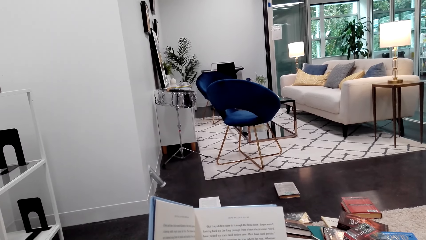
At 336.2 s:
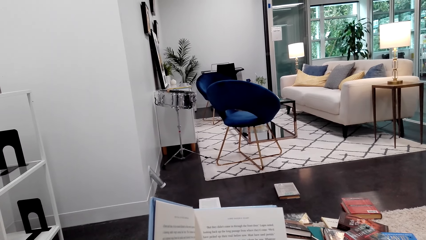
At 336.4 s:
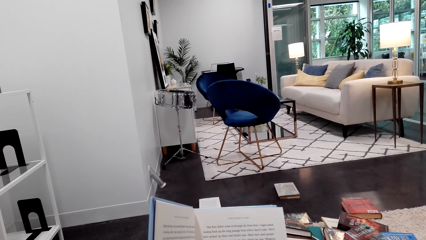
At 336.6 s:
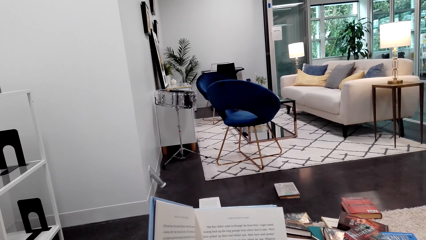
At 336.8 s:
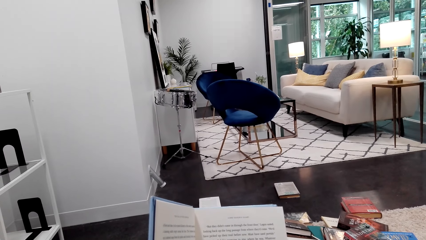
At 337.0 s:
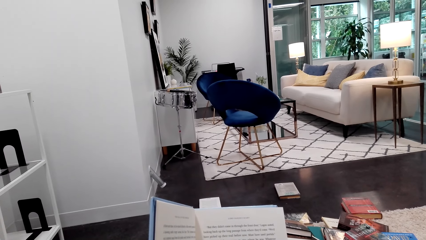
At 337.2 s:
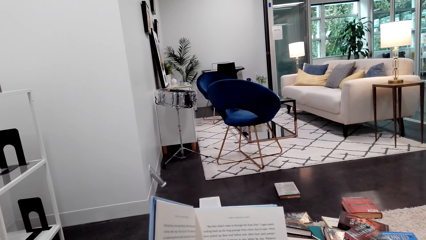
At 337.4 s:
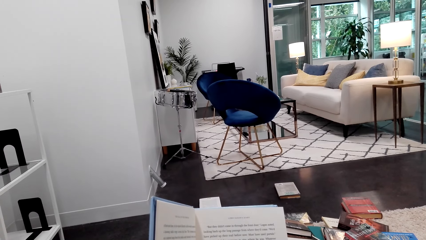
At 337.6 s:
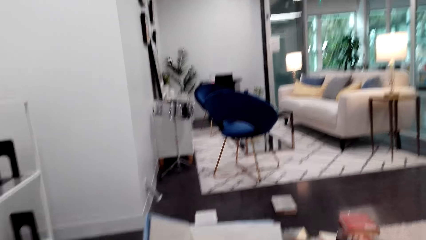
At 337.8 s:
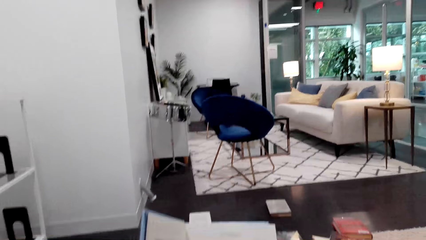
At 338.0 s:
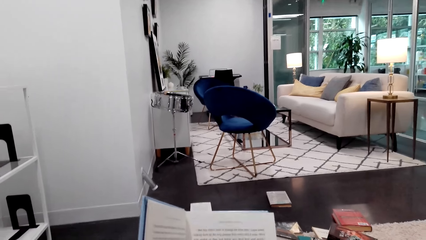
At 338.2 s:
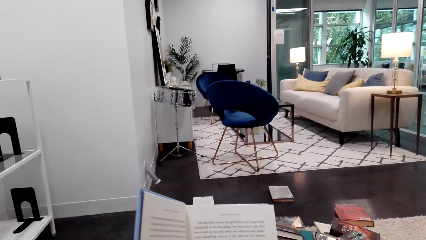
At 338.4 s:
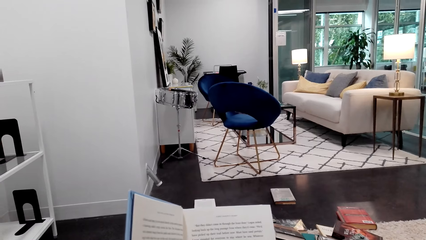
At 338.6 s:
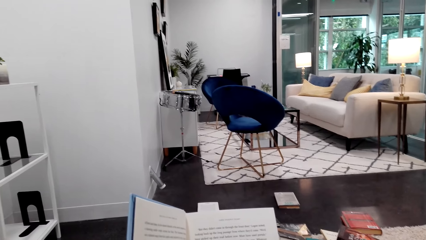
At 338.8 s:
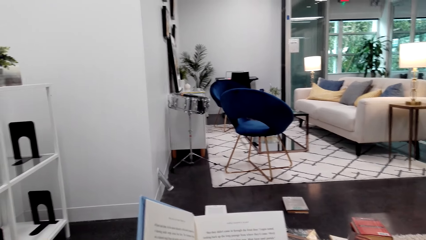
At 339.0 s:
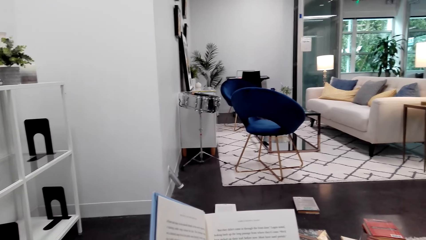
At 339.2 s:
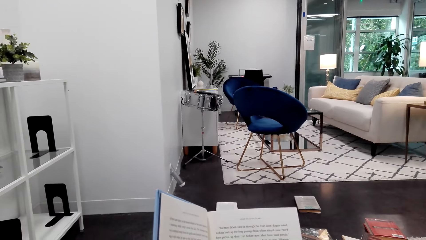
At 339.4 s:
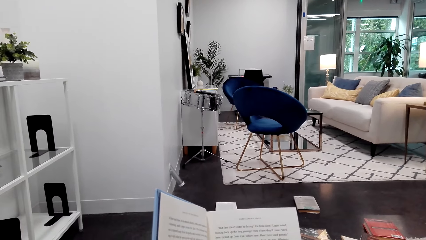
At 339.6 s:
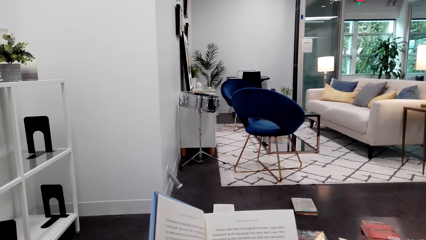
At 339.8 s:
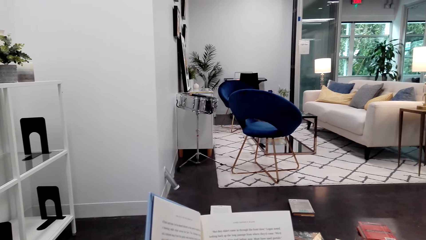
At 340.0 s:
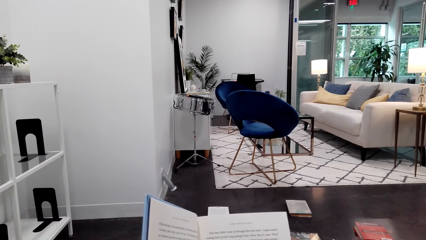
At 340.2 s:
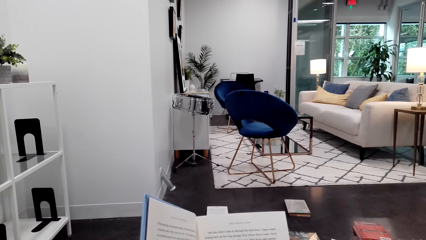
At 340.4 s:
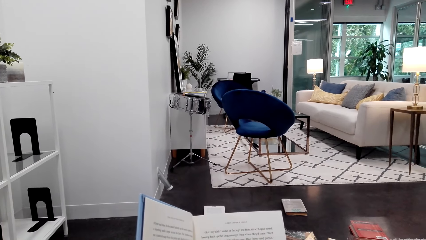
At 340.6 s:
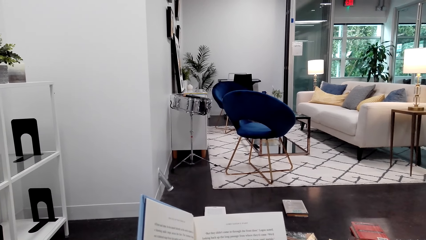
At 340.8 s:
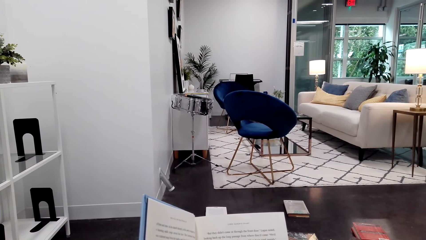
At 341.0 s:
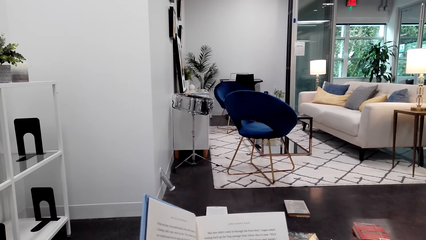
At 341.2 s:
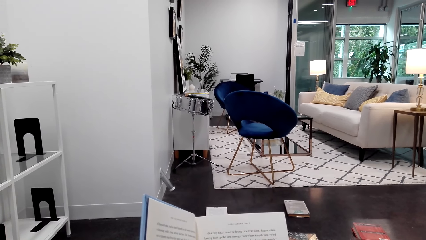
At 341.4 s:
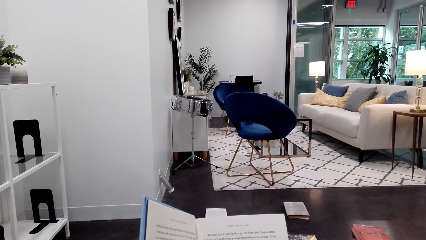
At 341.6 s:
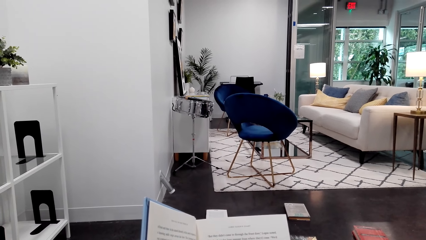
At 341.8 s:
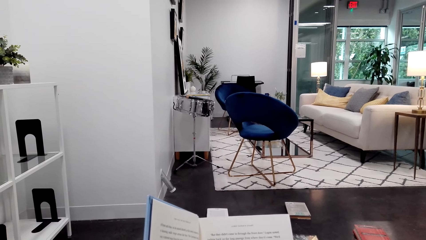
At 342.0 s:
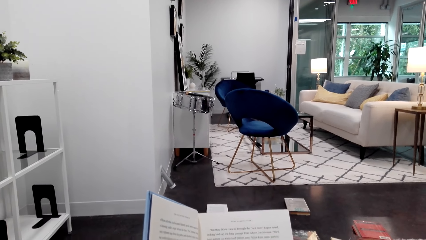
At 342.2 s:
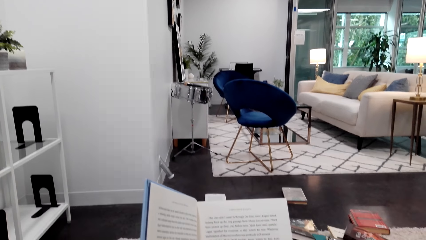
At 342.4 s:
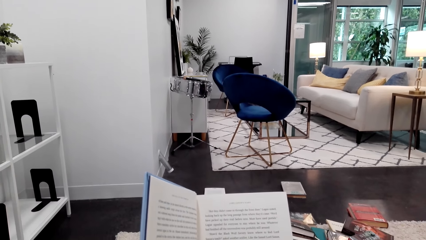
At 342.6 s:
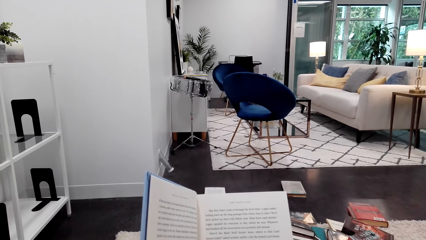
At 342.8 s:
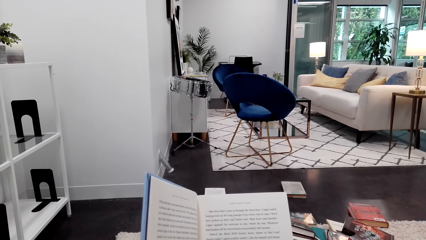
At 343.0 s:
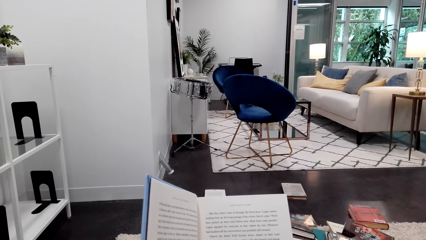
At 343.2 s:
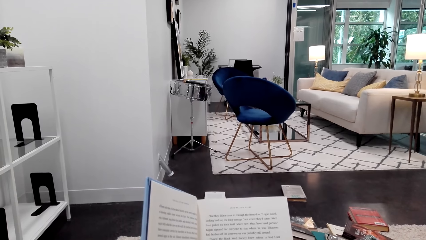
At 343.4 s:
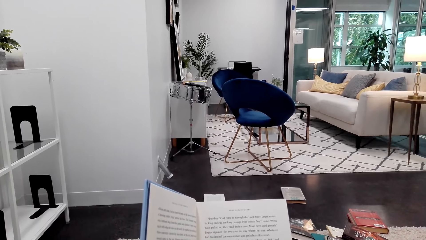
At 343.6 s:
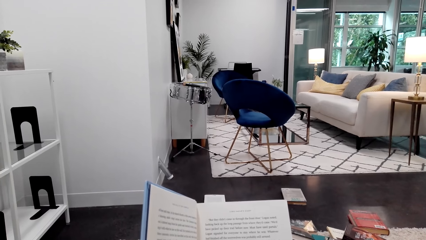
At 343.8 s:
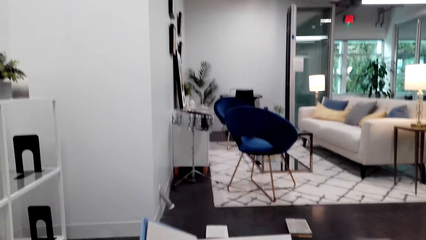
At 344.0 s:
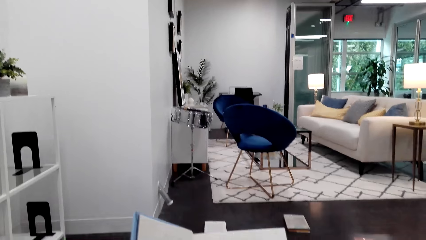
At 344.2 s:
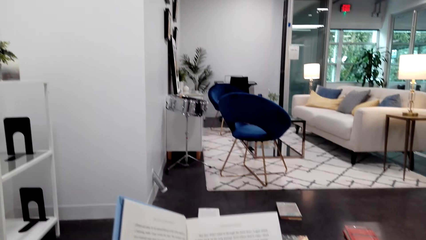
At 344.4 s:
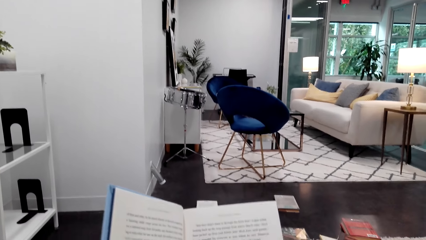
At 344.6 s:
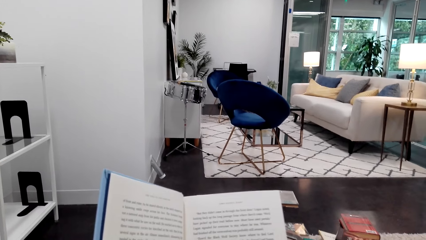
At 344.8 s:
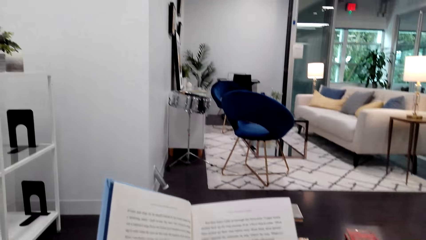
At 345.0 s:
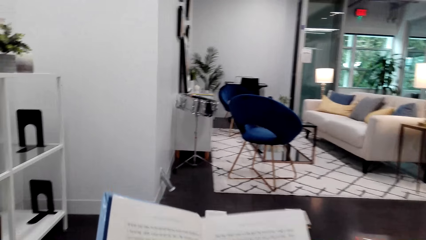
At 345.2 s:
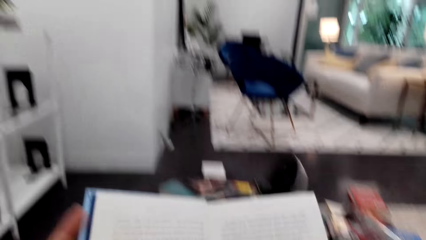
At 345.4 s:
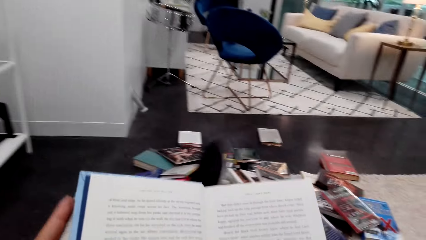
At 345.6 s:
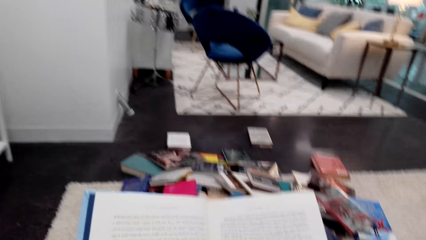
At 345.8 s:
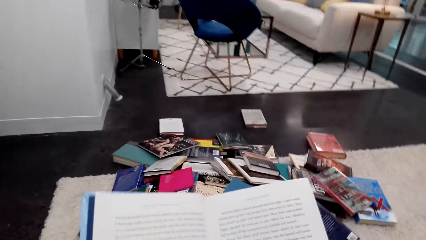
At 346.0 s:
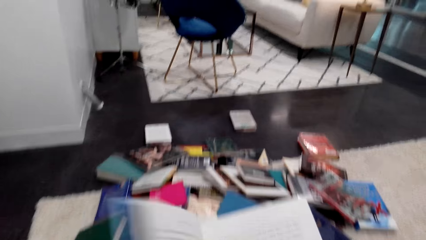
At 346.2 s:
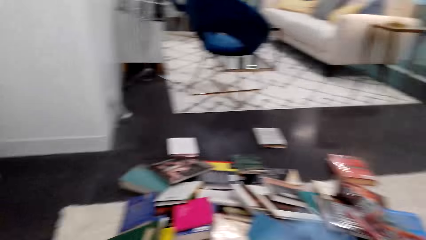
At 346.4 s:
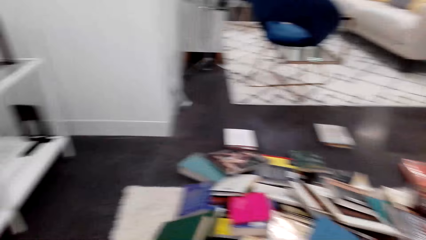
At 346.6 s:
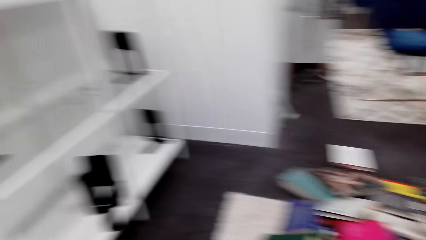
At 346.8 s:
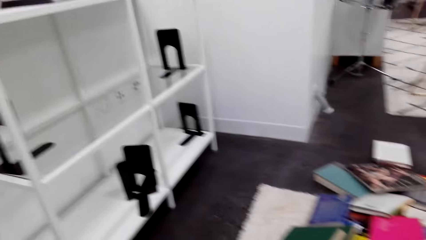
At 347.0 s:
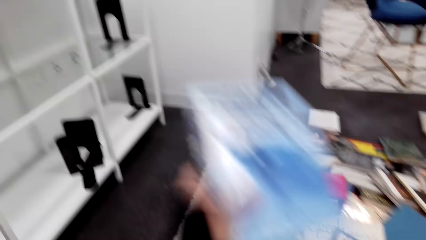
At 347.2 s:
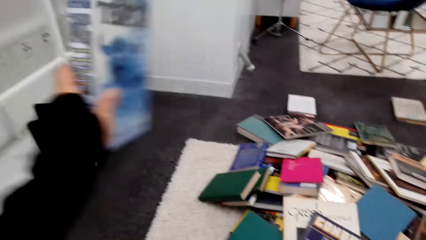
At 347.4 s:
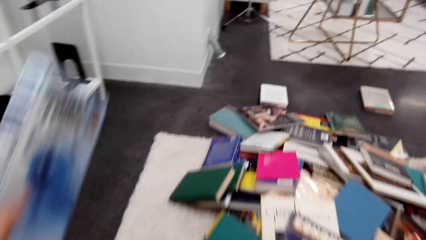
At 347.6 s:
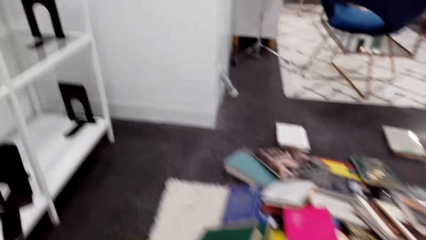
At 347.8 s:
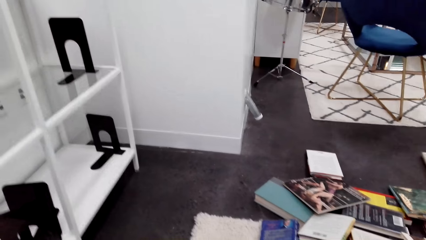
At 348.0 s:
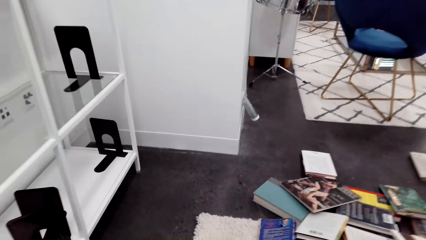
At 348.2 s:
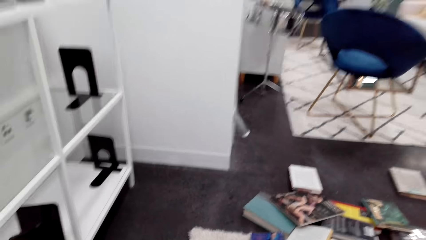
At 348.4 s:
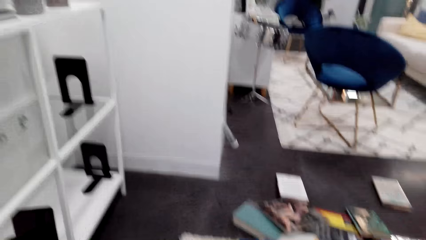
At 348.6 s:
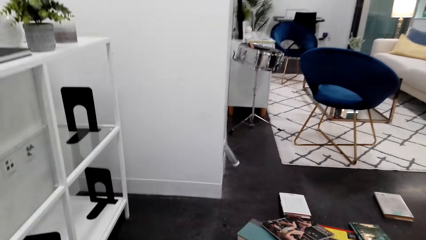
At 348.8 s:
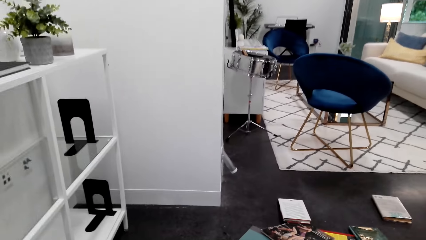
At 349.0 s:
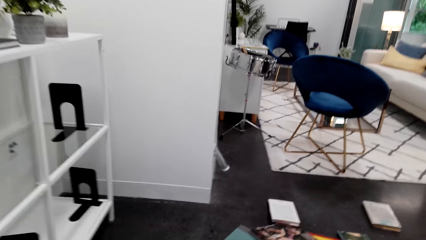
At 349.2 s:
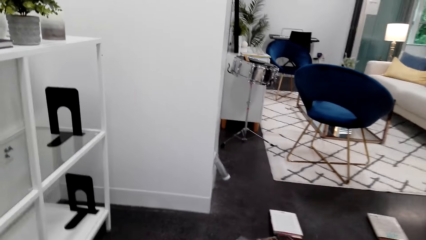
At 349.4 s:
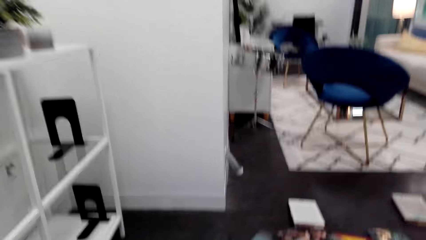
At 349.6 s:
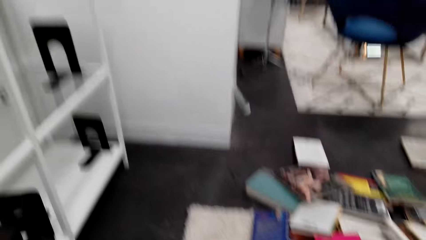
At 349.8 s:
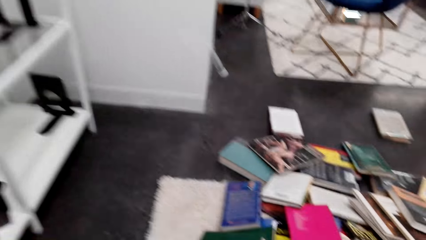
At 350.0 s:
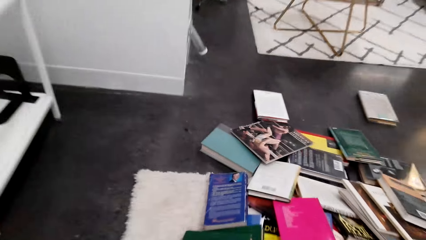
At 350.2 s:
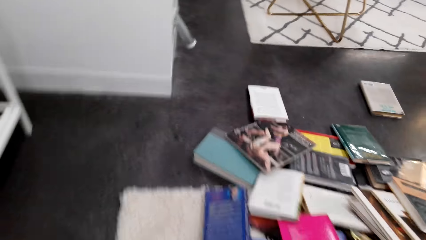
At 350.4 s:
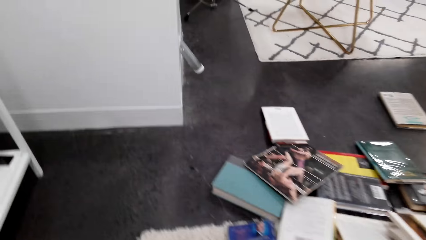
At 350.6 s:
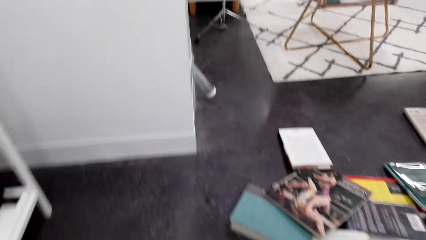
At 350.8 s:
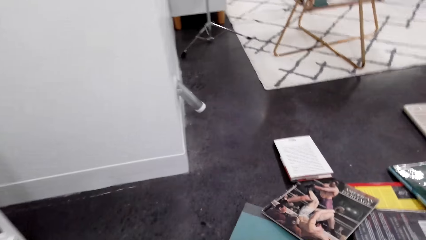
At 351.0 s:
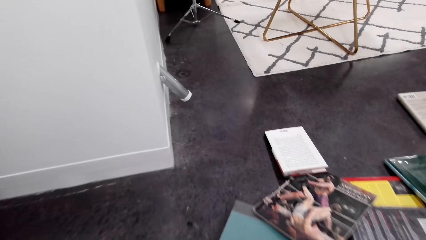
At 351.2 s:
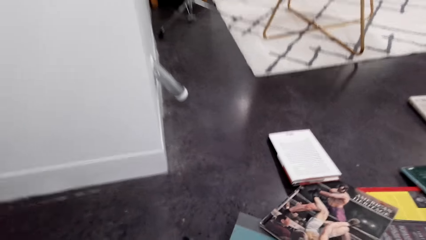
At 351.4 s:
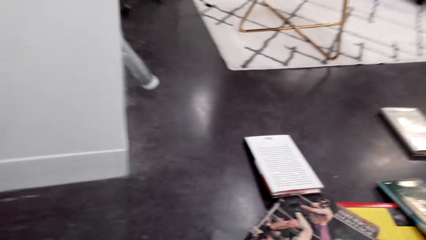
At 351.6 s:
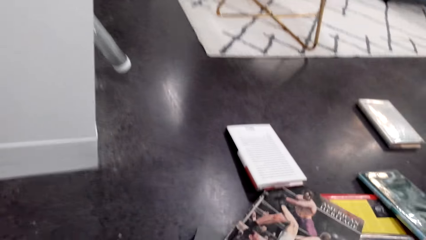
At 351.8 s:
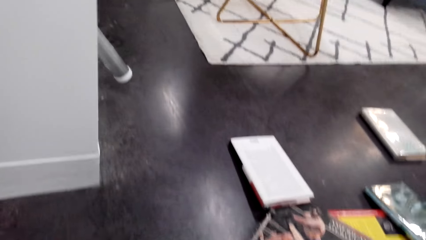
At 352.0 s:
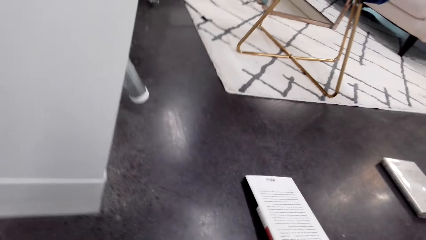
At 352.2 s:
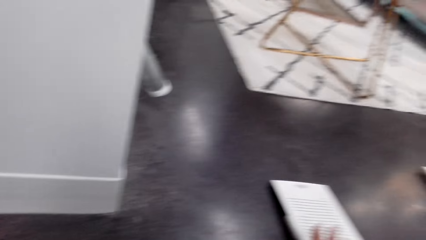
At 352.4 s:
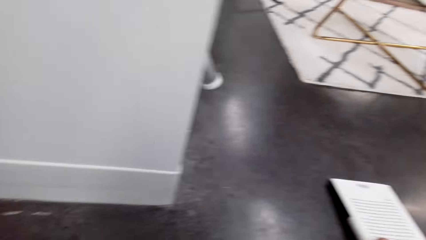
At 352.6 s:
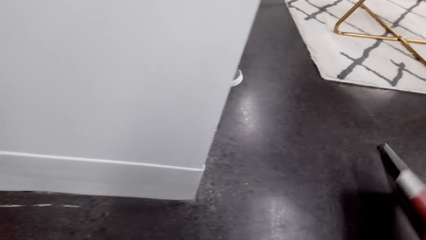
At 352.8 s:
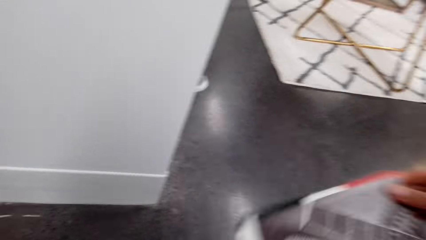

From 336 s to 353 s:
The camera wearer talks to someone. They read the book. They talk to someone. They close the book. They move their hand. They stand upright. They move. They walk around the house. They pick up the book with the right hand.
